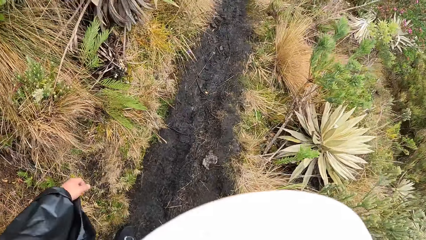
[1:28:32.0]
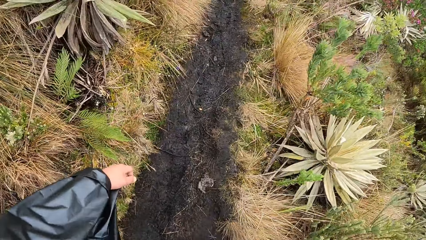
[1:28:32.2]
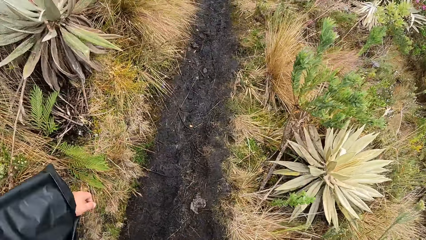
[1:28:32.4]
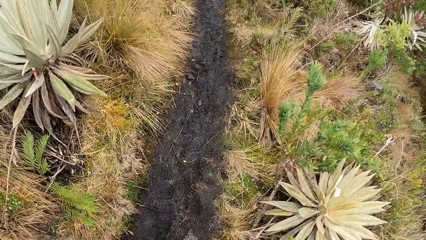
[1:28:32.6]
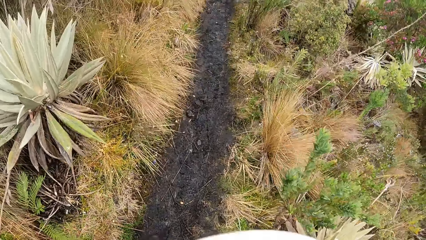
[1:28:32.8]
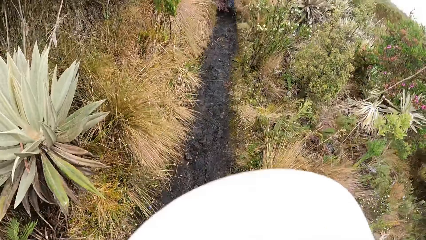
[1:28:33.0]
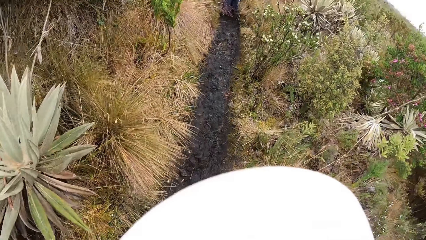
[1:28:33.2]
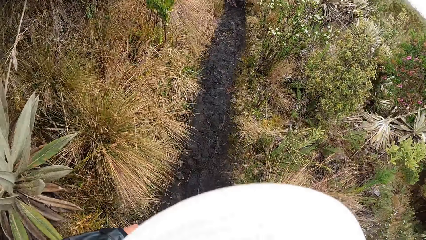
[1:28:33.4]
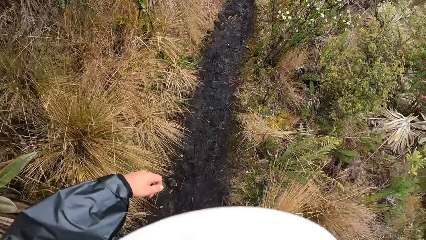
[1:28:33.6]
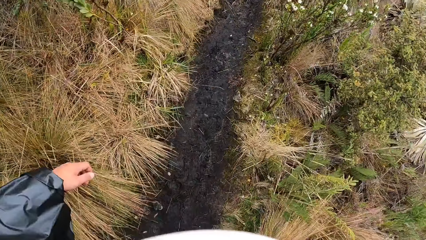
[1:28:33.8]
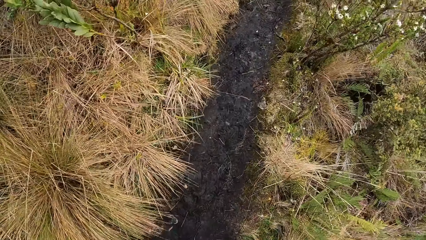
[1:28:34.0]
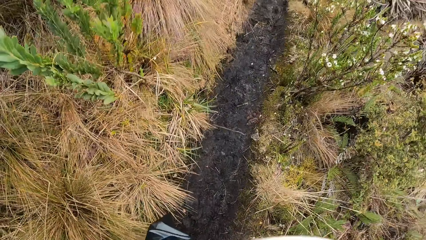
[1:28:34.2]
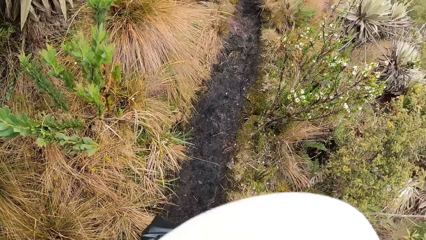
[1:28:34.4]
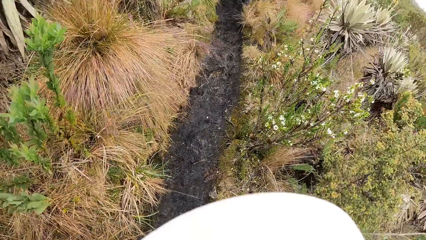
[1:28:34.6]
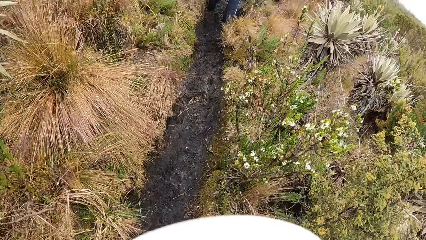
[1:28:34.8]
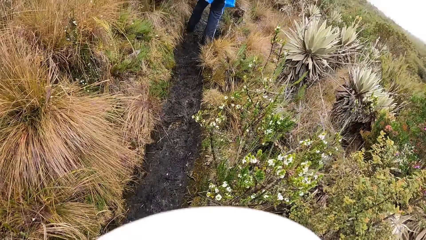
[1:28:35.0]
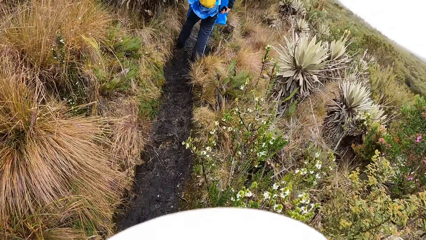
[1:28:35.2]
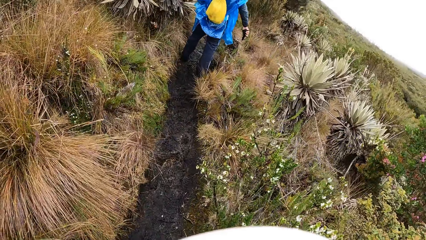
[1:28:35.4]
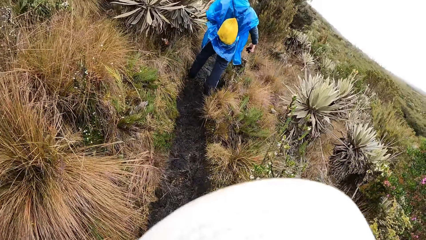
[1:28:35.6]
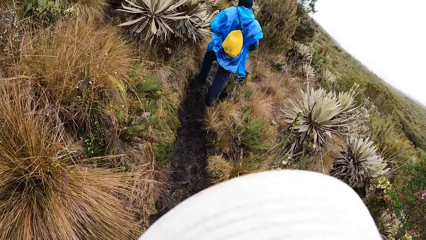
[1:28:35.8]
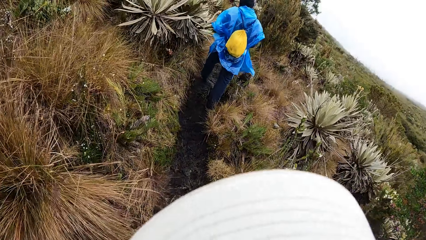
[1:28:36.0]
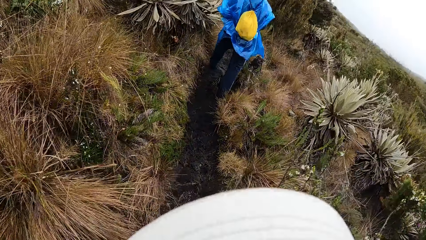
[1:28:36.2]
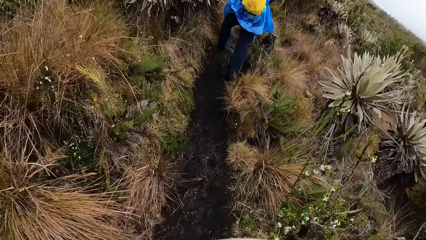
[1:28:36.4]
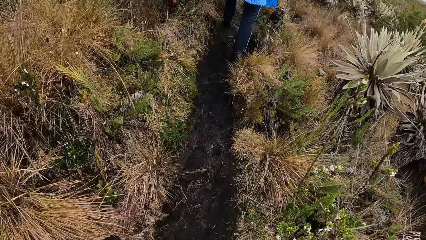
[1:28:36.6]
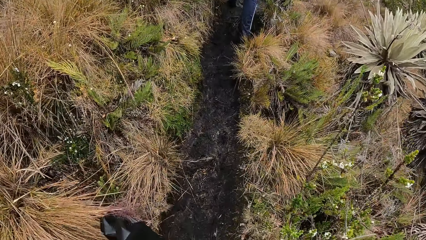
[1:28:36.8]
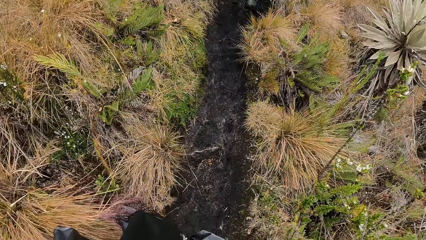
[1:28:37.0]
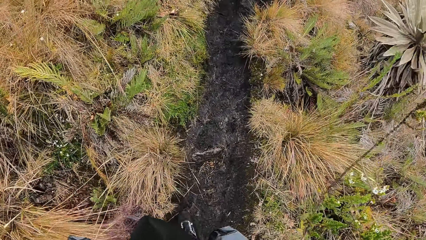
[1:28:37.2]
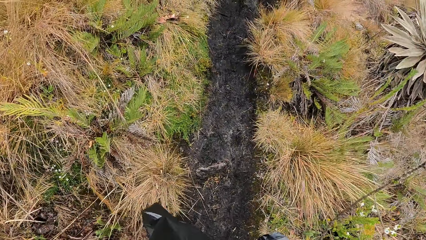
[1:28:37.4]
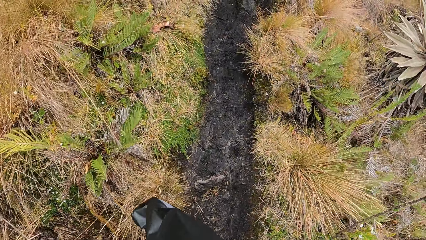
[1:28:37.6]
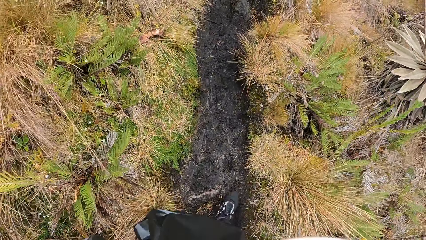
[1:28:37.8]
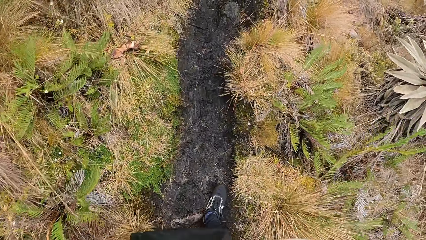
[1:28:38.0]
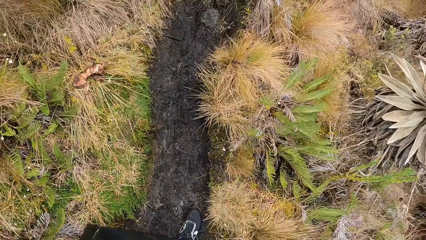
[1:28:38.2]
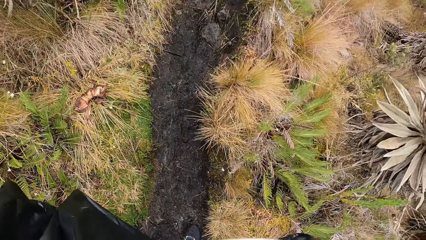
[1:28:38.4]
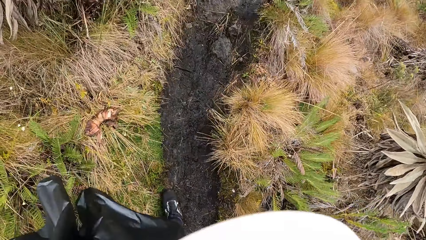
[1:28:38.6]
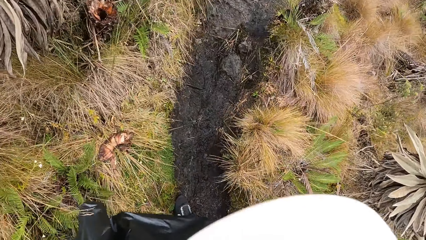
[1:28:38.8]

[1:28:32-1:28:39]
The camera wearer follows a man.

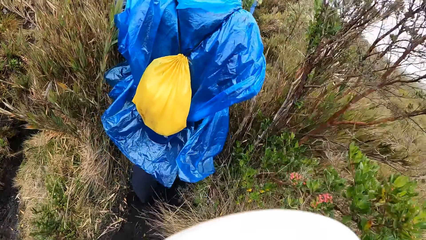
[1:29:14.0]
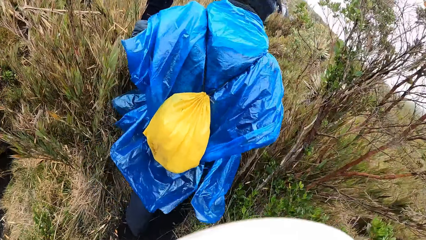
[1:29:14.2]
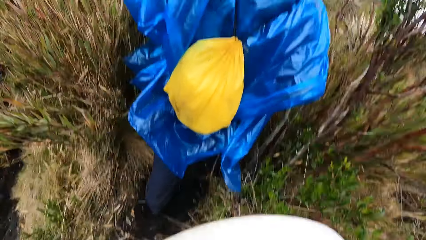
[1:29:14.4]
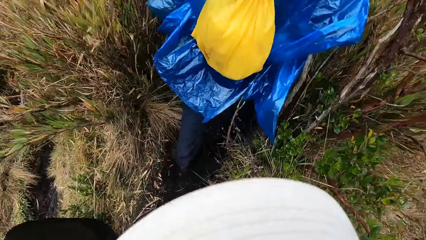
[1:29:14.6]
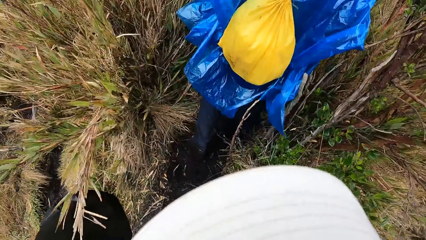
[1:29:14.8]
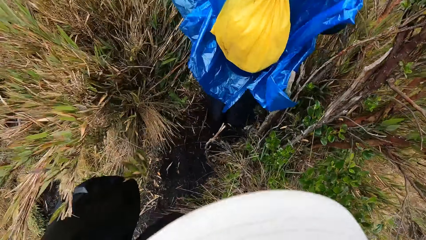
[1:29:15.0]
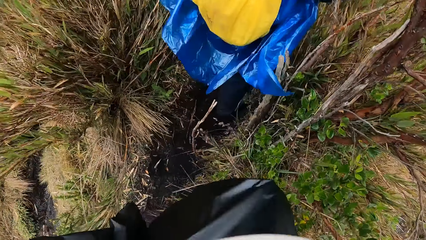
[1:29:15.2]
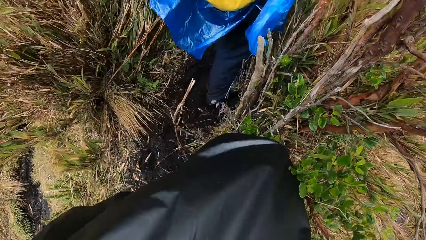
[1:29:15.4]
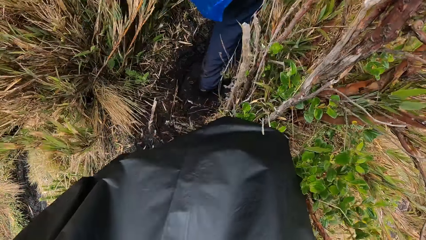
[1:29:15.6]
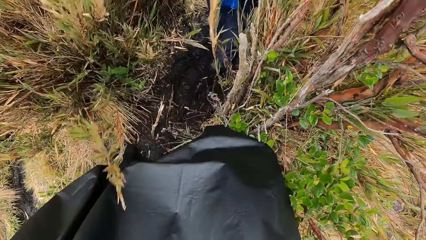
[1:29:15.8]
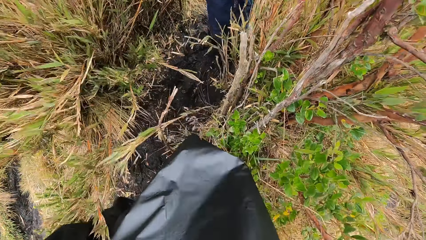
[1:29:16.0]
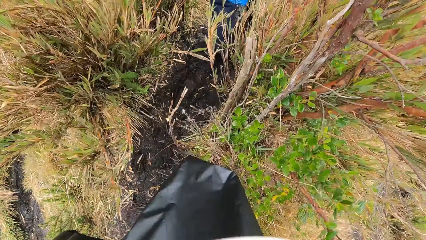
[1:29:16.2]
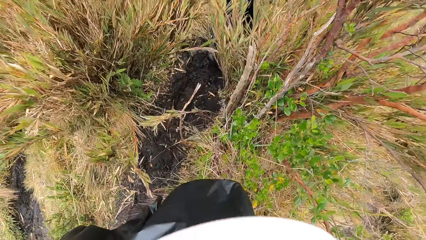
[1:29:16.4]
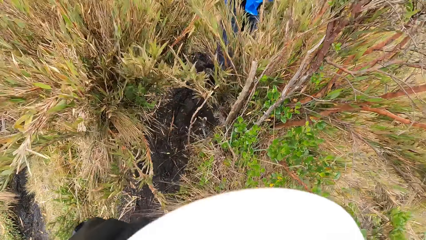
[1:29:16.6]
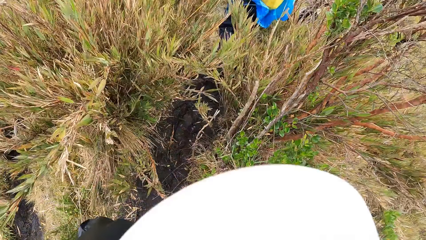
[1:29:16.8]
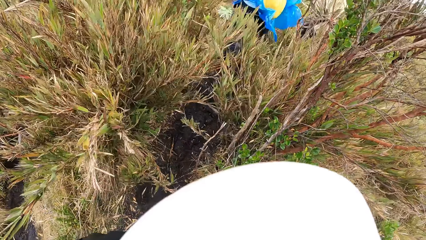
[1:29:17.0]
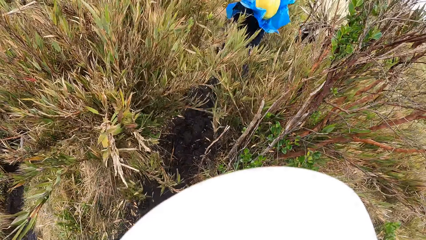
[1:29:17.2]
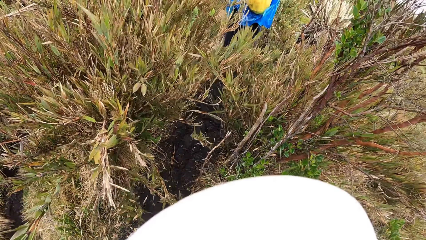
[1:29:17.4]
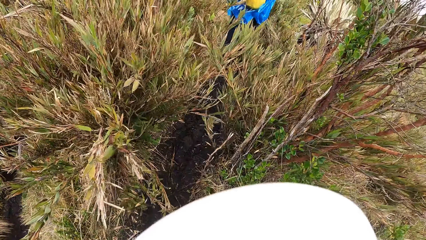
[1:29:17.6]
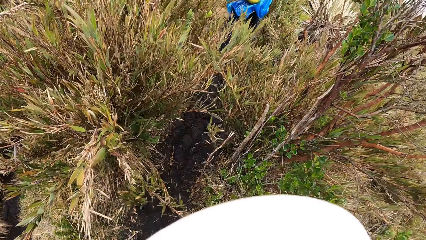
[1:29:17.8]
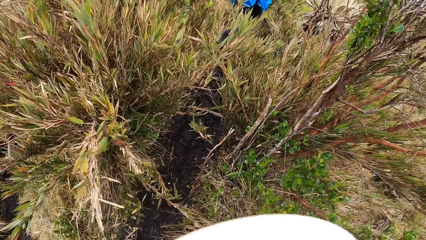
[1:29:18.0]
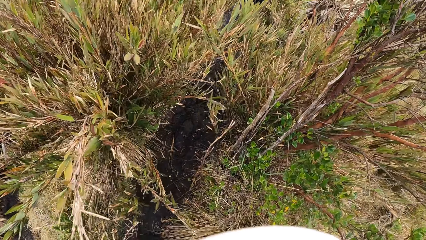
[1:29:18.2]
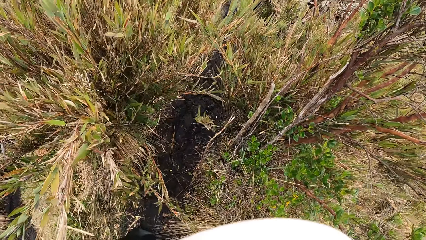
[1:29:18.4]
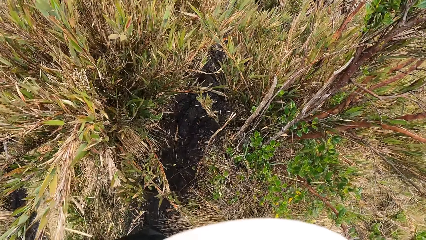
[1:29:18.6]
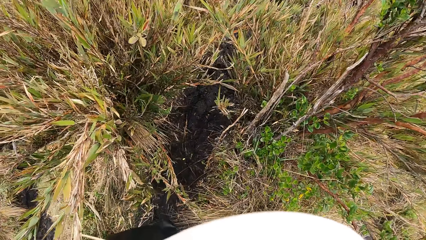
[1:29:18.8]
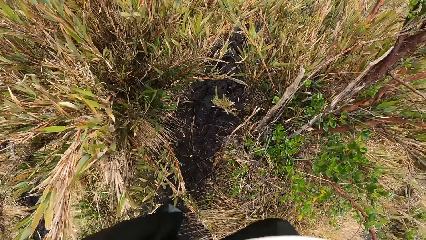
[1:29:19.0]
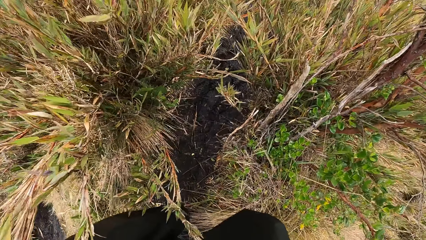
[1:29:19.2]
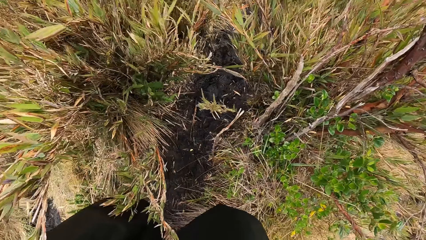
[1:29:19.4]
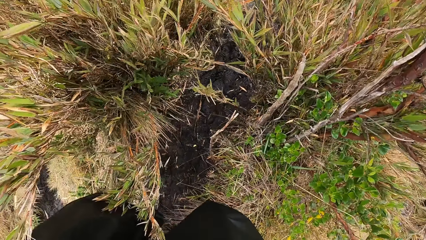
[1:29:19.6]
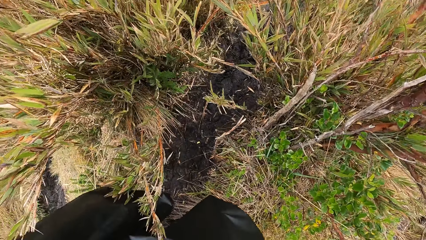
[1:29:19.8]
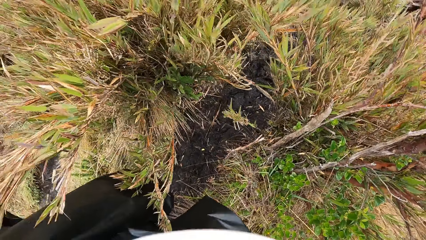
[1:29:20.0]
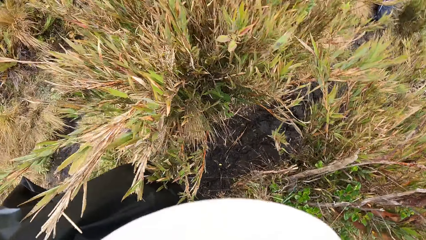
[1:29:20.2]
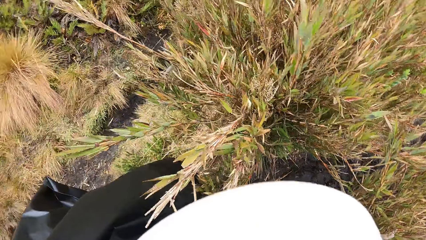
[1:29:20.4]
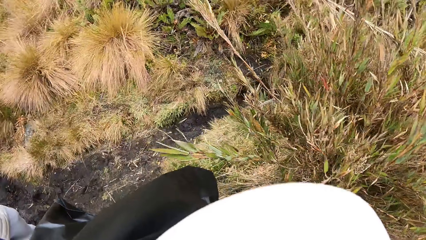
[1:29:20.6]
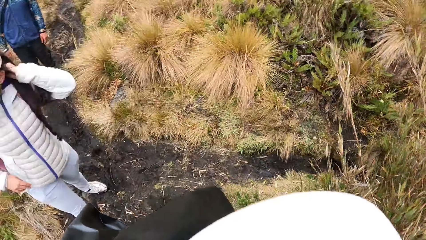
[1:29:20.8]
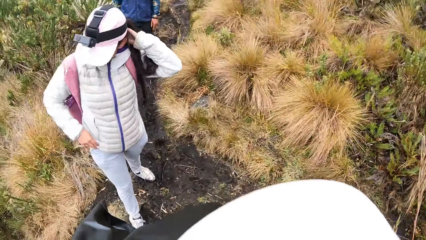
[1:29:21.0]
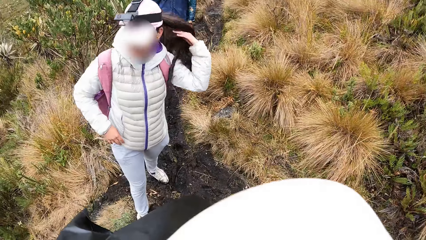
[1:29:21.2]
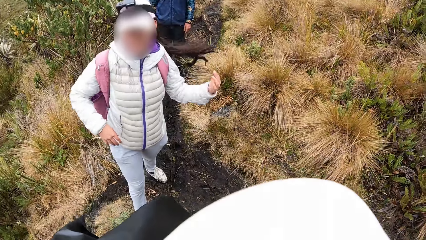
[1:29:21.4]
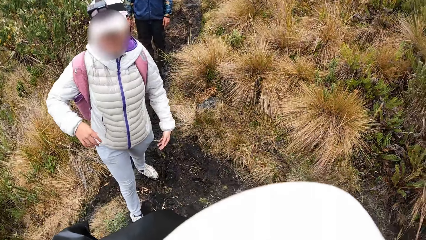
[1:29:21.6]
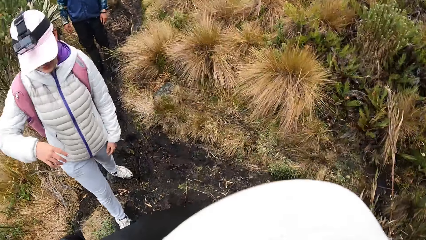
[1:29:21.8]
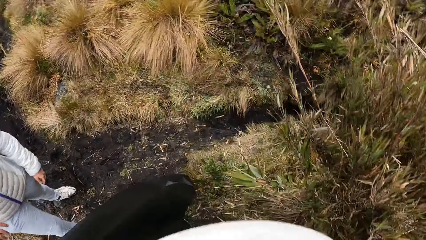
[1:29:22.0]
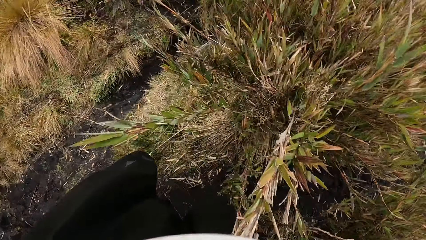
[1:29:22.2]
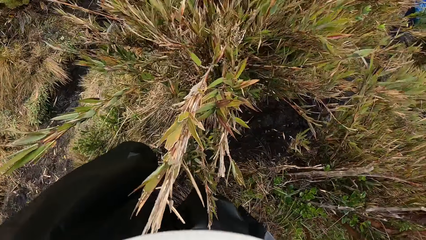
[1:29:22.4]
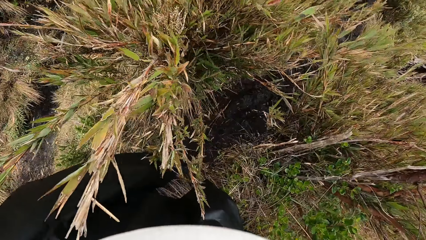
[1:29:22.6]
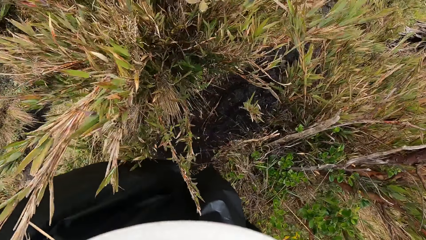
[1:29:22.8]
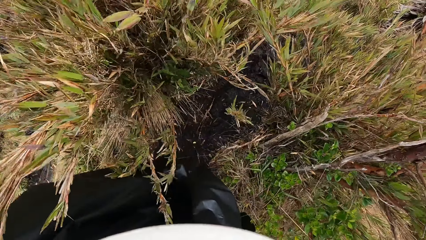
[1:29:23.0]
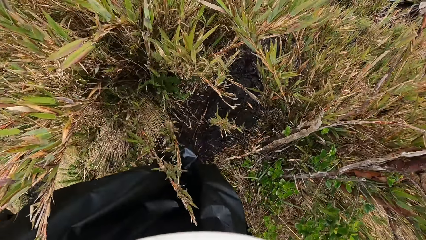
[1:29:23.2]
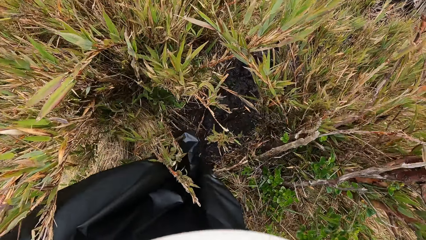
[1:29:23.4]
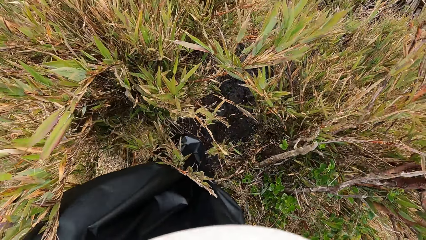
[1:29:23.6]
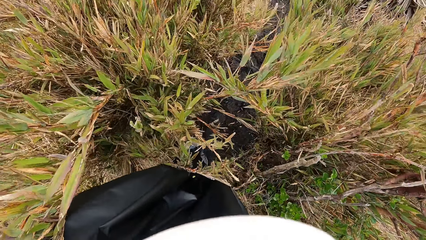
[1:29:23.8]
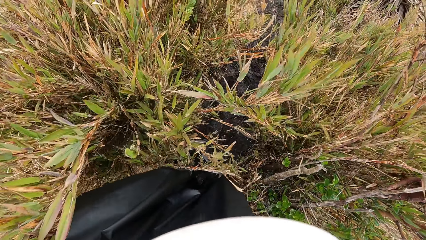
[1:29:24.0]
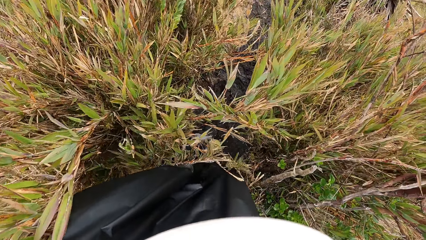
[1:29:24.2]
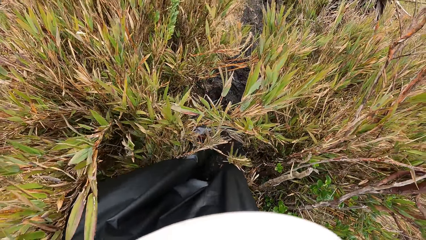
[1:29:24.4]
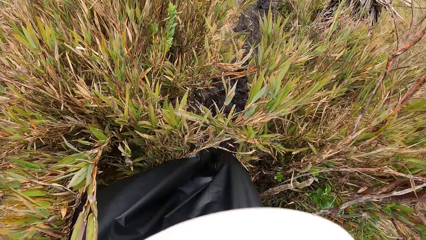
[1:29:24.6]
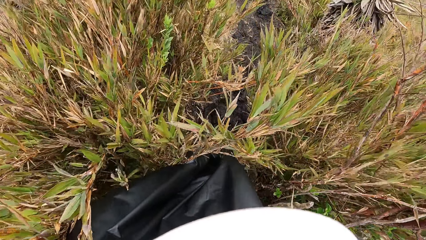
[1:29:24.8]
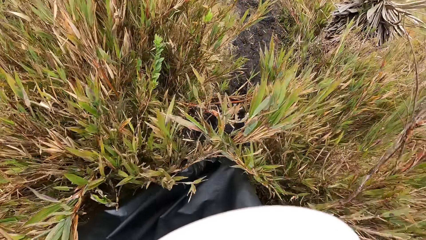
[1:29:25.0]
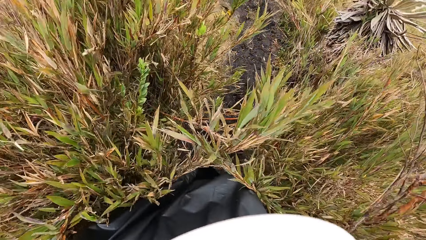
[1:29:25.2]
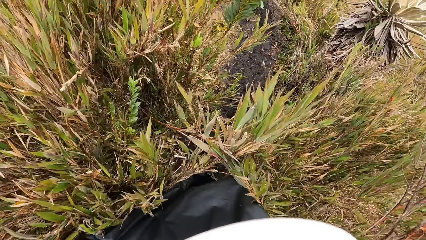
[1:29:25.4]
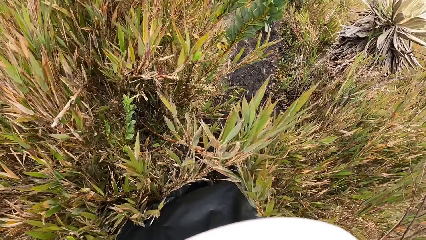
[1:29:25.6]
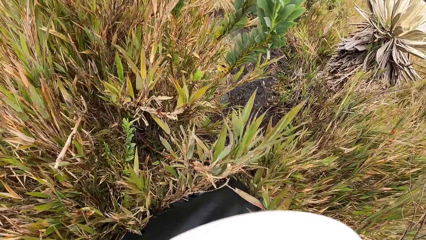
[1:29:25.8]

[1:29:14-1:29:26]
The camera wearer stops on the mountain. They look around. They look at a woman and a man on the mountain. The woman adjusts her hair with her left hand. The camera wearer walks on the mountain past shrubs.
